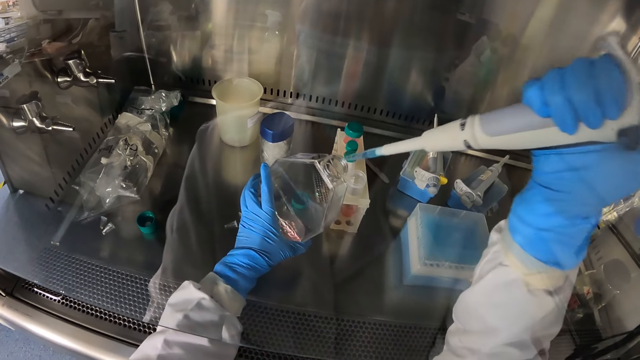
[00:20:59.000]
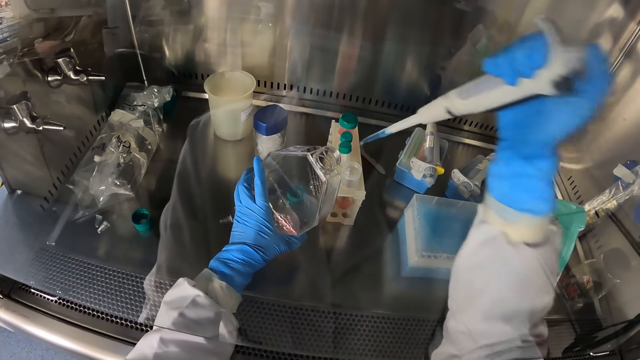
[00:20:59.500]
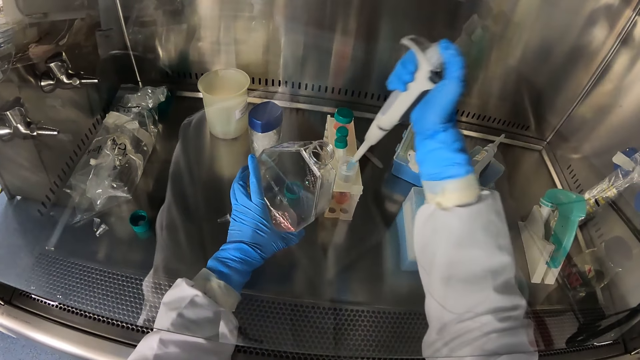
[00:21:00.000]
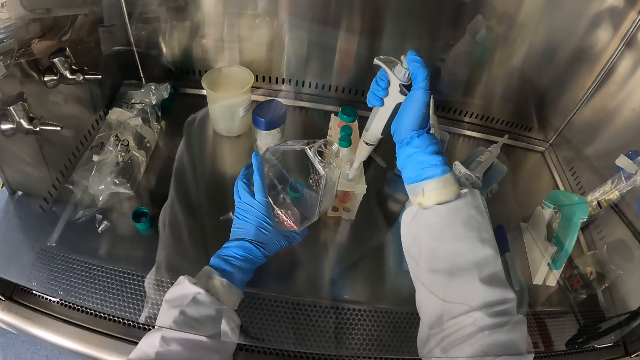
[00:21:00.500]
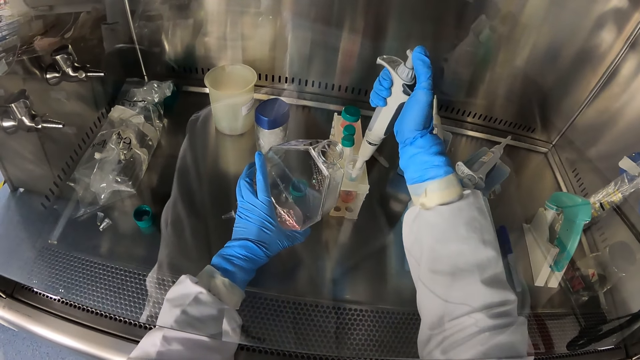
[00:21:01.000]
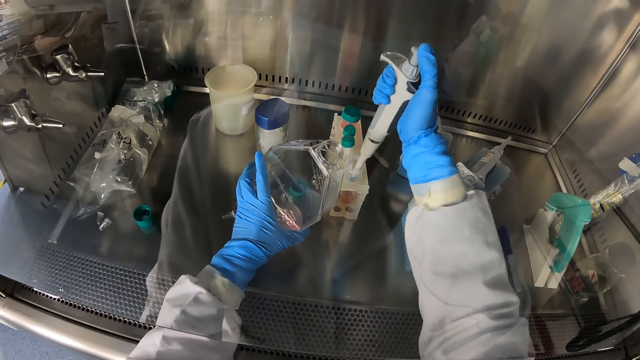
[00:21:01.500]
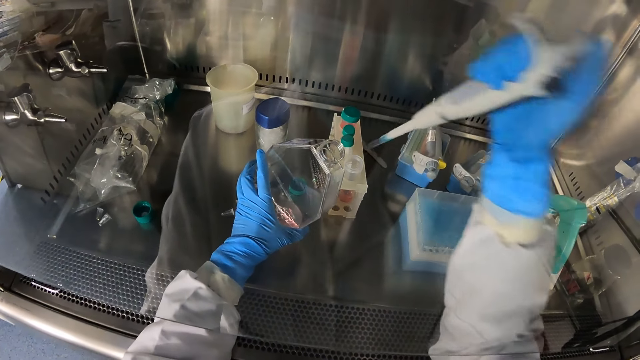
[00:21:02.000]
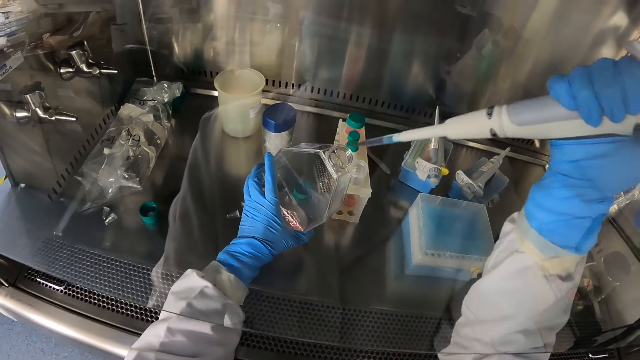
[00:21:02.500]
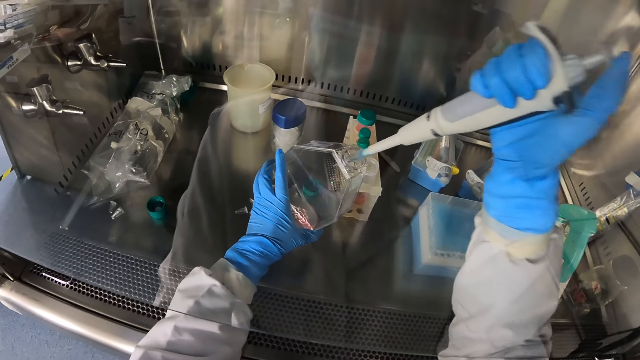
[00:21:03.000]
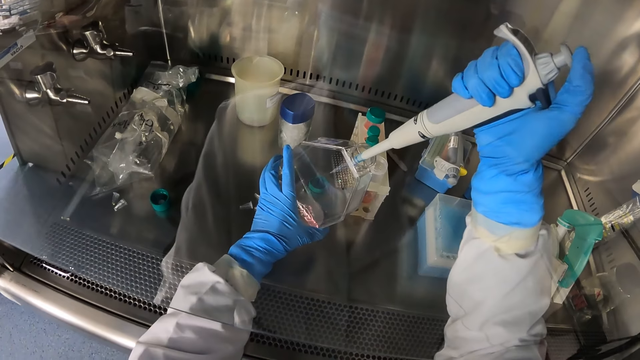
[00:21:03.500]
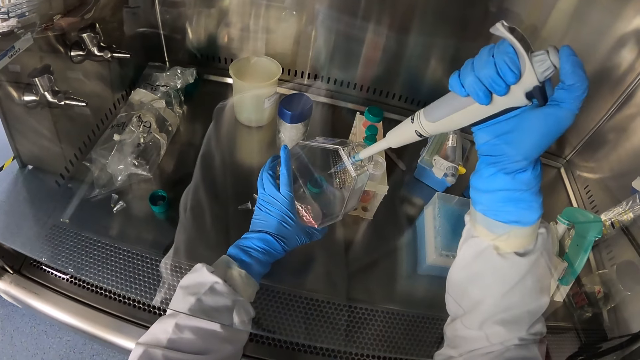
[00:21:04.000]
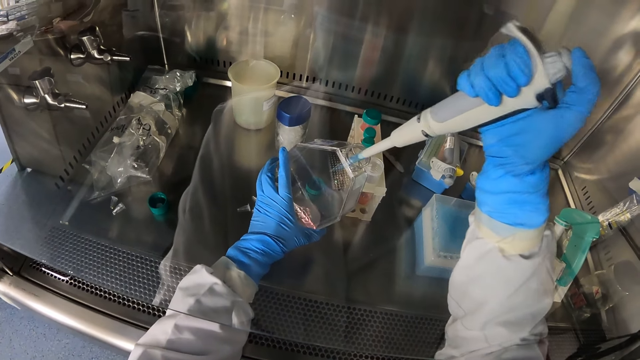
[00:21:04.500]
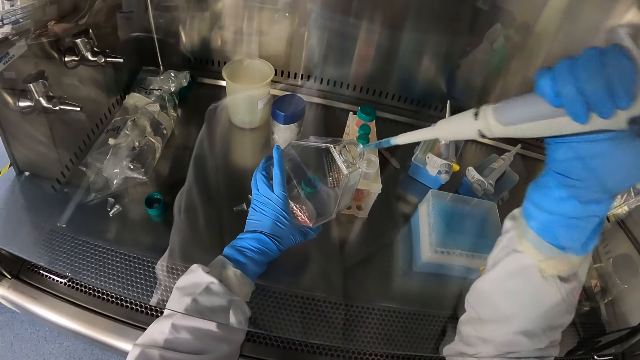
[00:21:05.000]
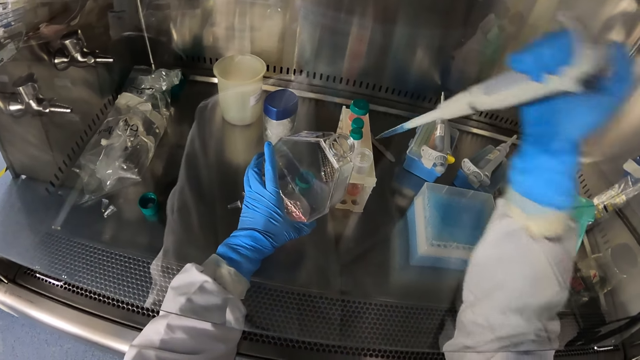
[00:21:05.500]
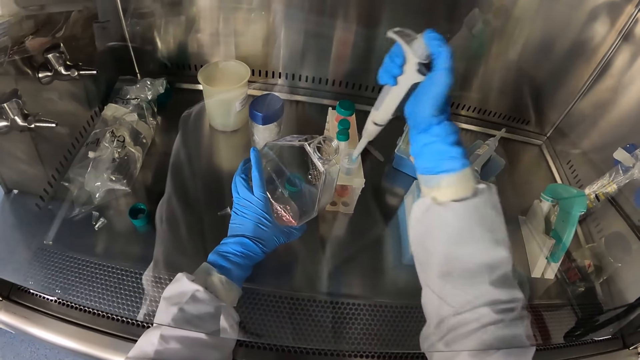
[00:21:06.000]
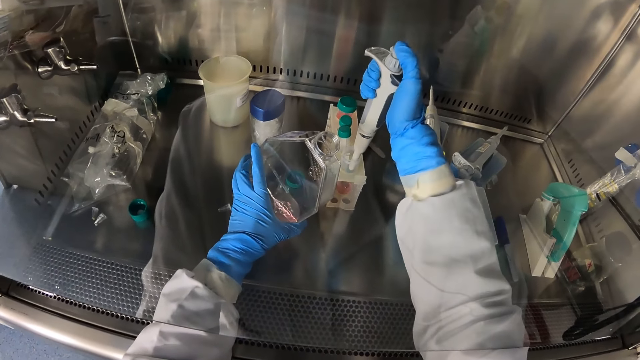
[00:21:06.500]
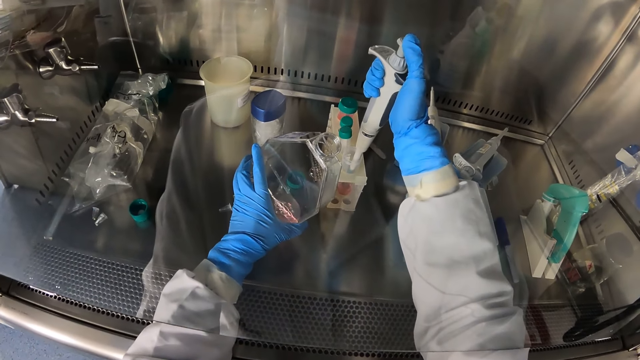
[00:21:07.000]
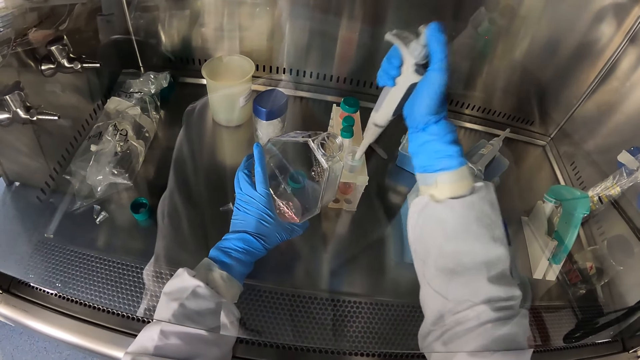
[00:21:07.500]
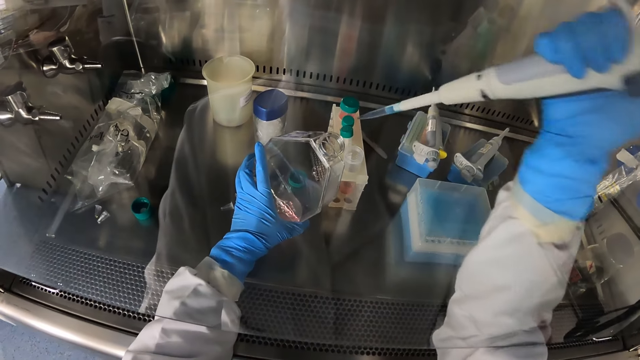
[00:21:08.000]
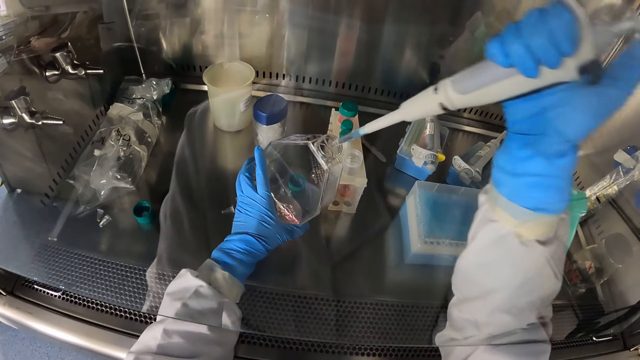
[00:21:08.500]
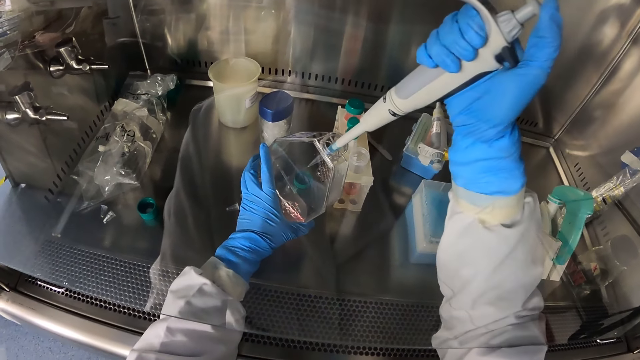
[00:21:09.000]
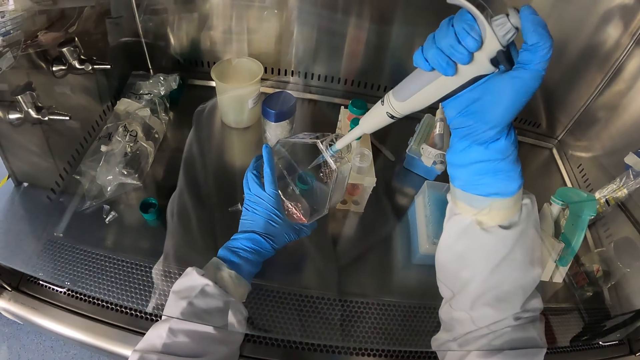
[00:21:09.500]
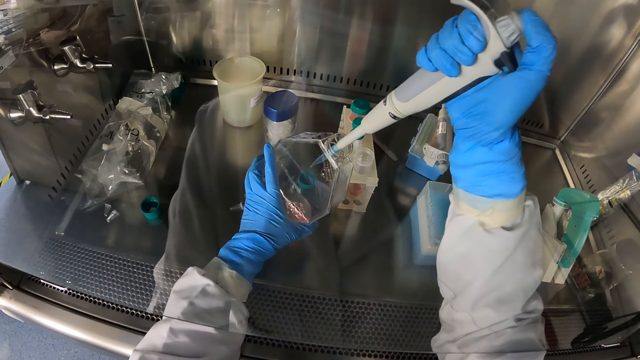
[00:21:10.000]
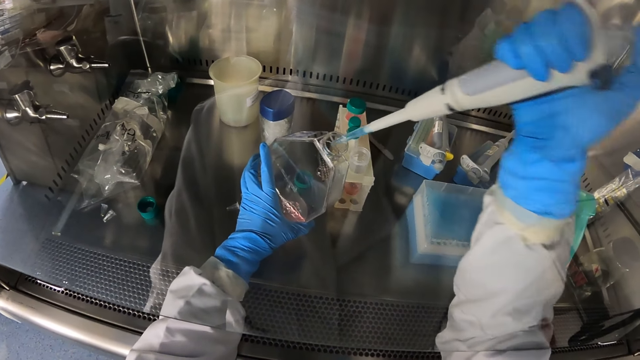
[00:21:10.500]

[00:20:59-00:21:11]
The camera wearer draws in chemical from the test tube in the rack into the pipette in his right hand. He pours the chemical in the pipette into the glass jar. He draws in chemical from the test tube in the rack into the pipette in his right hand. He pours the chemical in the pipette into the glass jar.

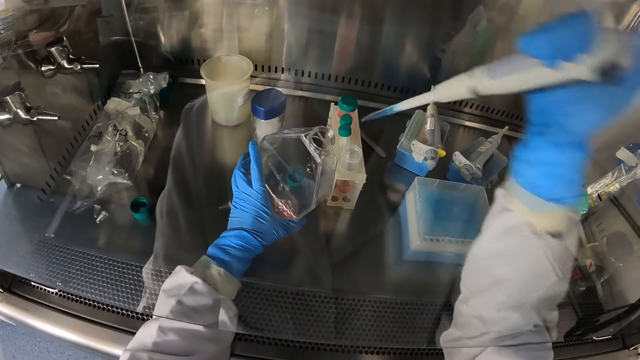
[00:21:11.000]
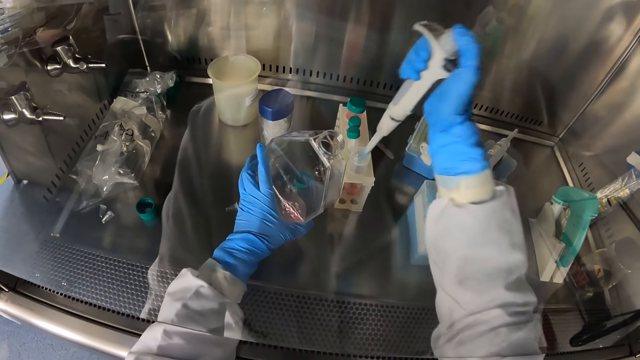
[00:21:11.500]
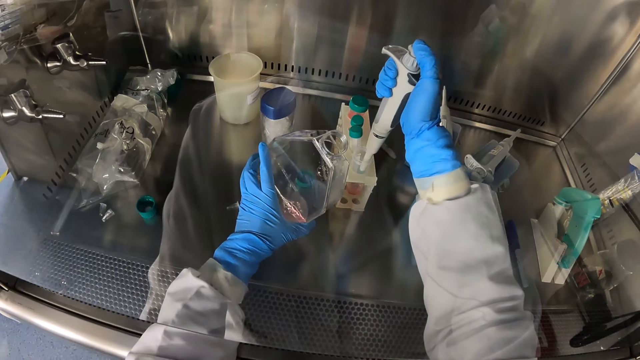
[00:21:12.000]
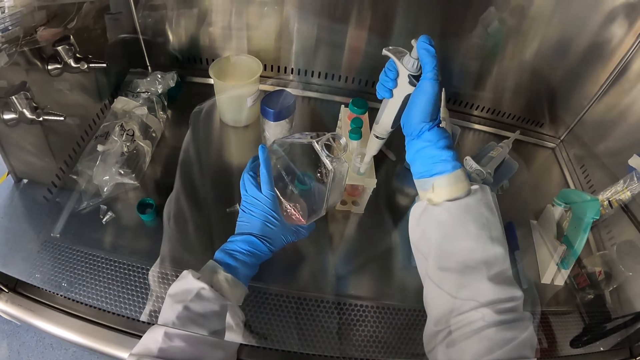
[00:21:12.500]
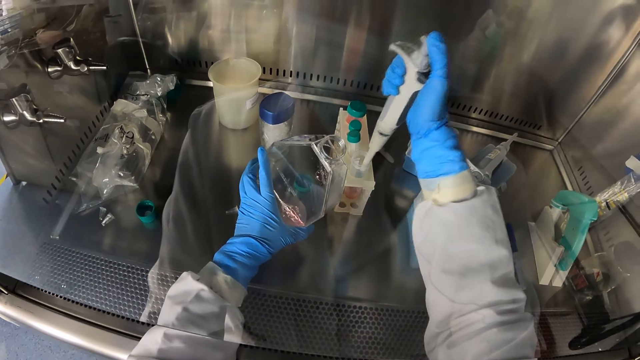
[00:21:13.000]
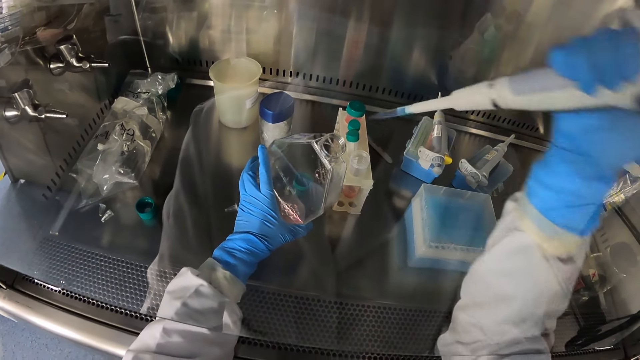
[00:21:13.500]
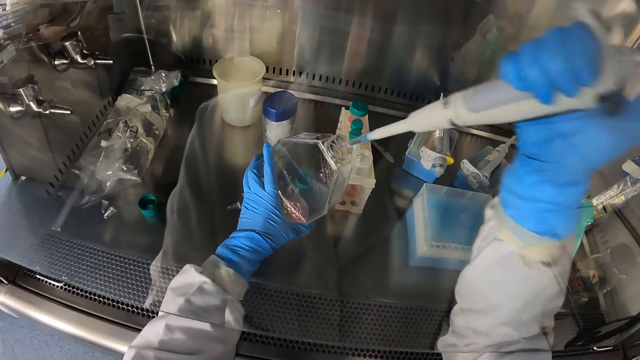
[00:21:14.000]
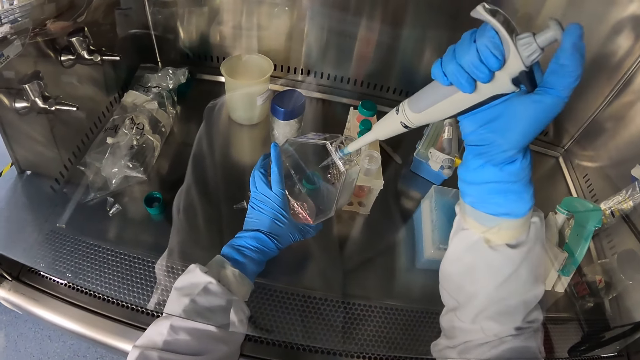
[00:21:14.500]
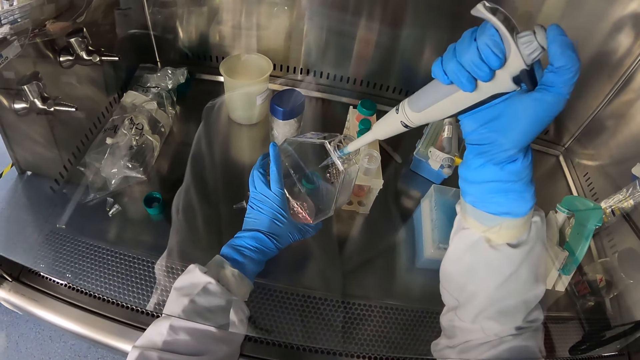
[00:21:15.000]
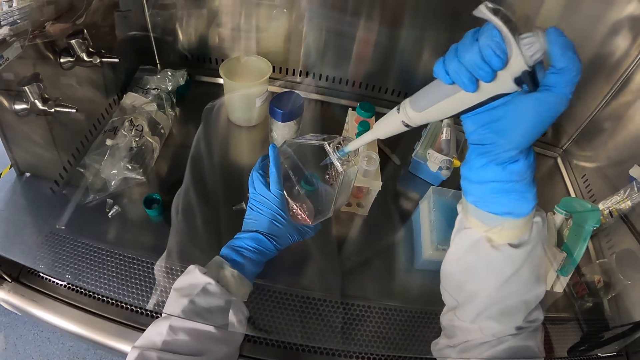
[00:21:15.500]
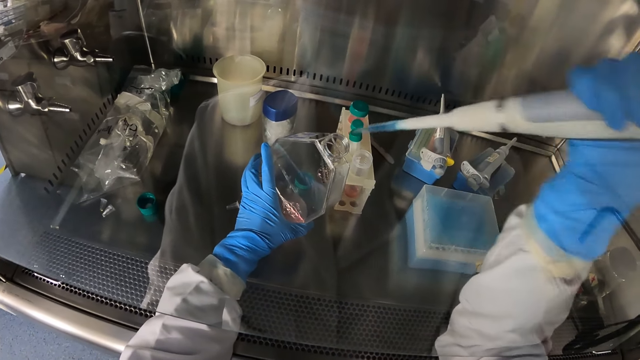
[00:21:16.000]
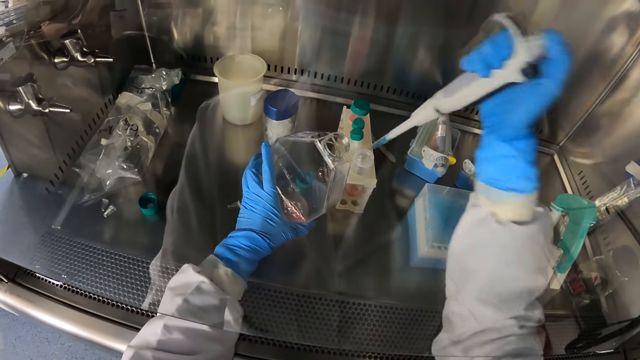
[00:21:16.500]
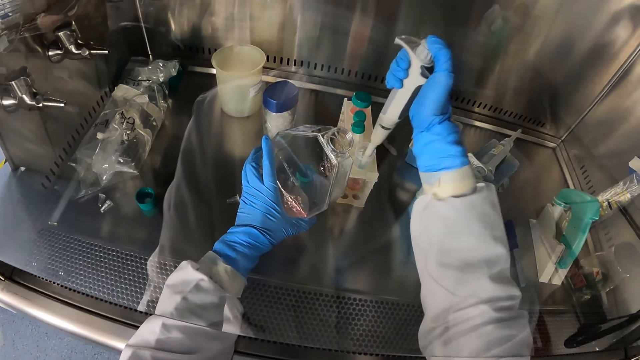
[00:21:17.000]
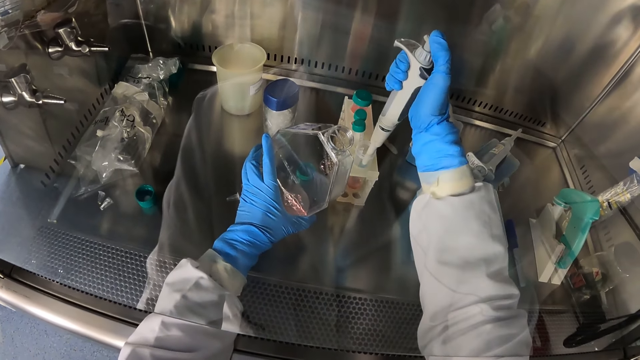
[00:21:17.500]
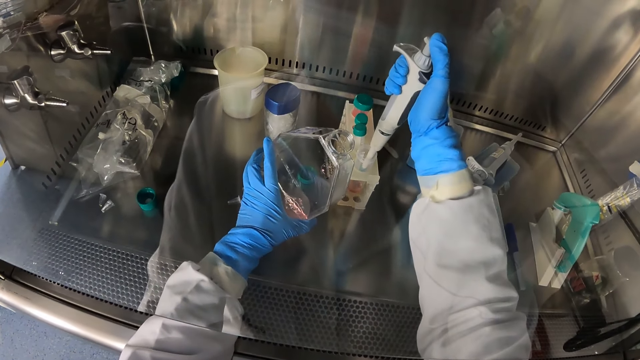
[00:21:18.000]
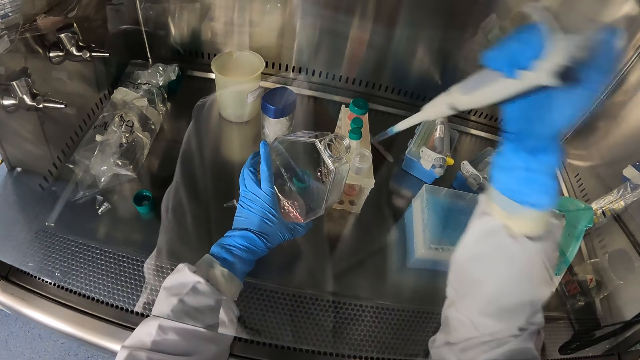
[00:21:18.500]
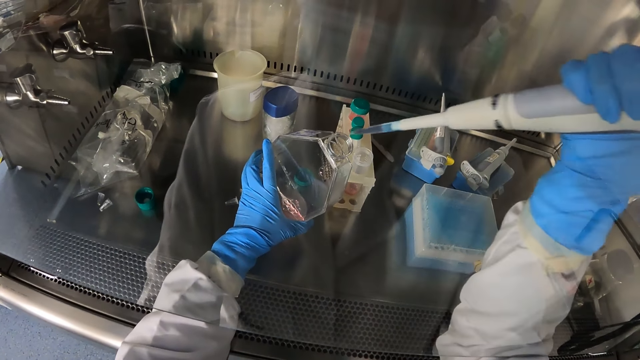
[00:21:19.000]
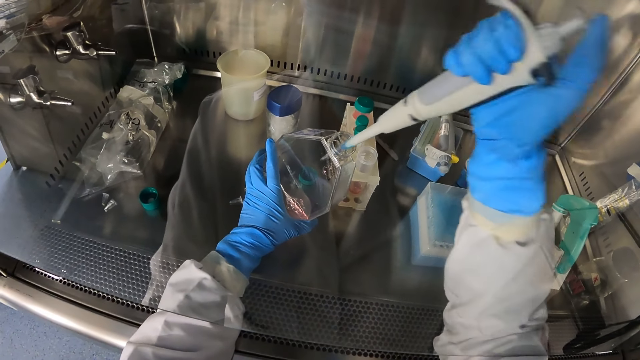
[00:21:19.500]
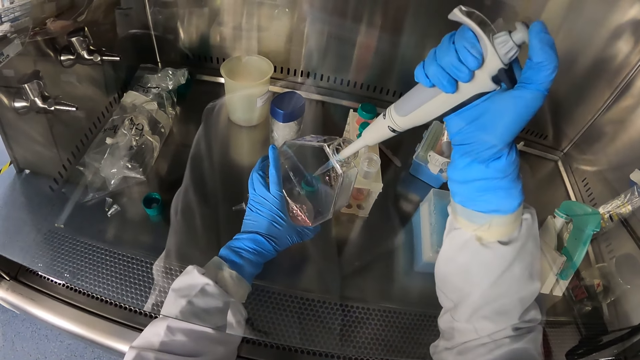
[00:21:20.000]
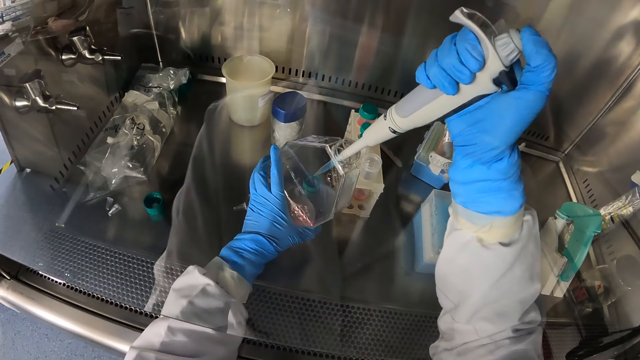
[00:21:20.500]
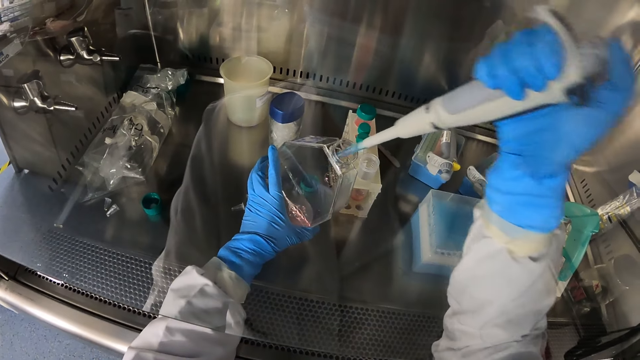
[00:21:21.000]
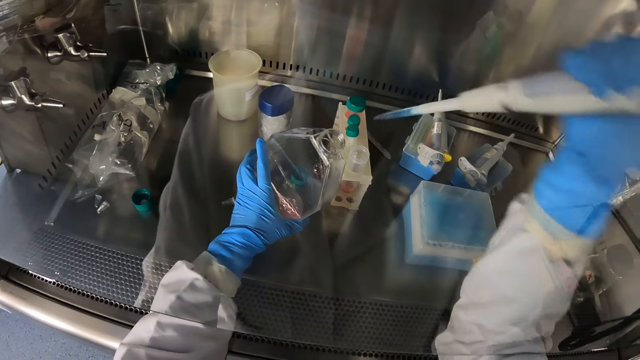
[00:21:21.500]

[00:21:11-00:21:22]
The camera wearer draws in chemical from the test tube in the rack into the pipette in his right hand. He pours the chemical in the pipette into the glass jar. He draws in chemical from the test tube in the rack into the pipette in his right hand. He pours the chemical in the pipette into the glass jar.
